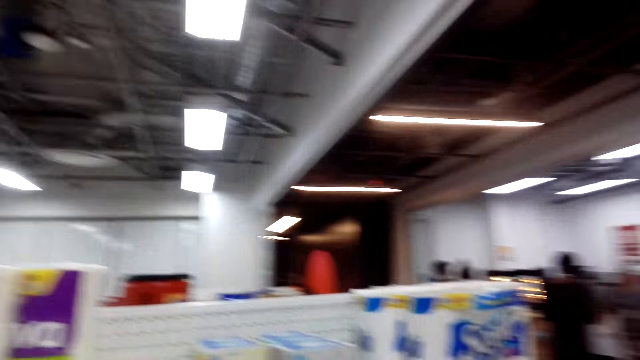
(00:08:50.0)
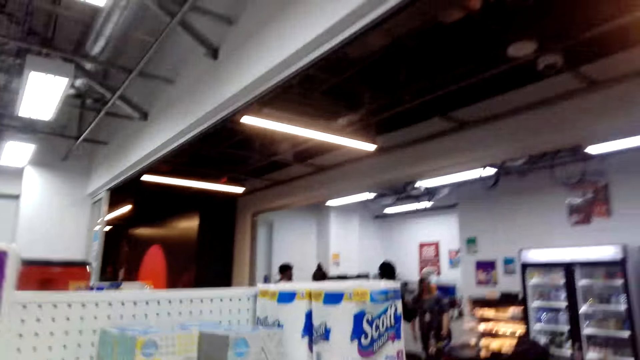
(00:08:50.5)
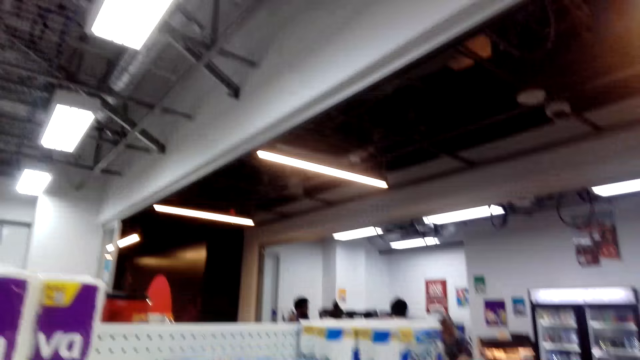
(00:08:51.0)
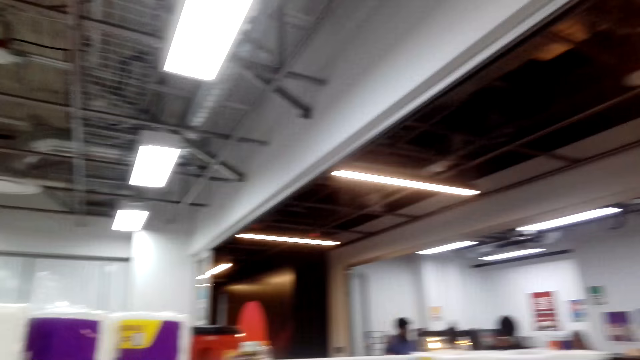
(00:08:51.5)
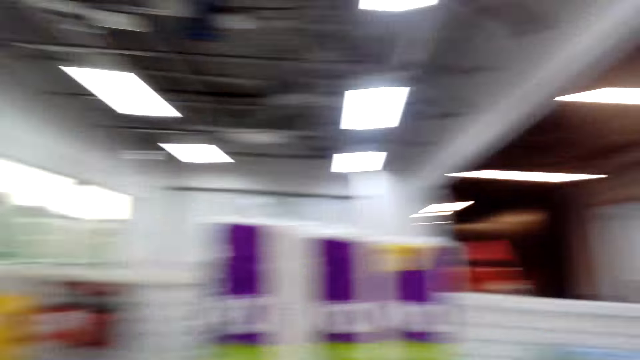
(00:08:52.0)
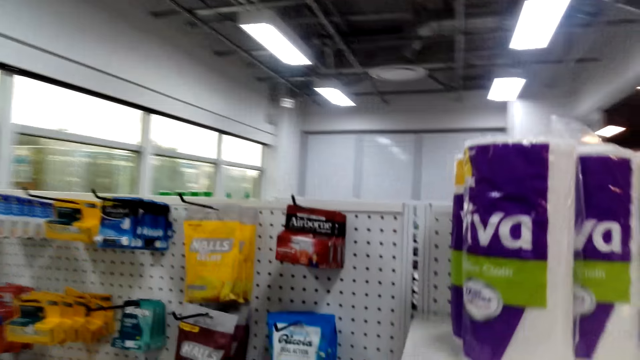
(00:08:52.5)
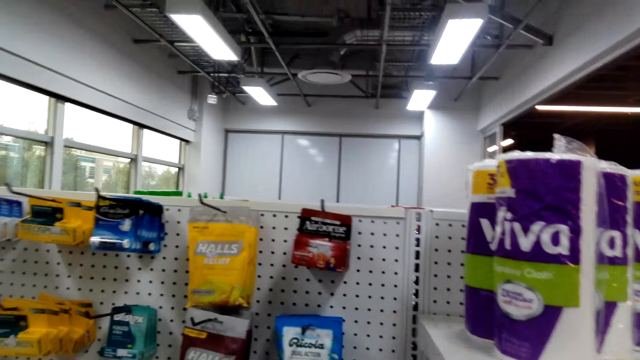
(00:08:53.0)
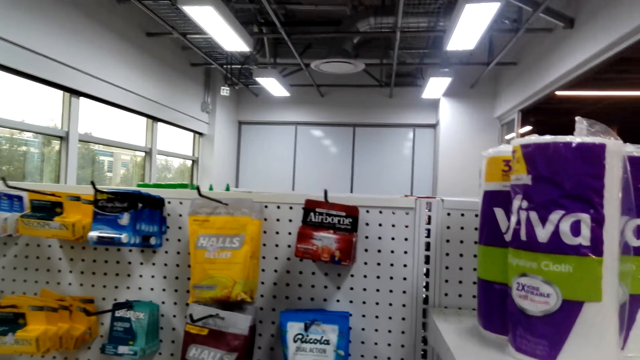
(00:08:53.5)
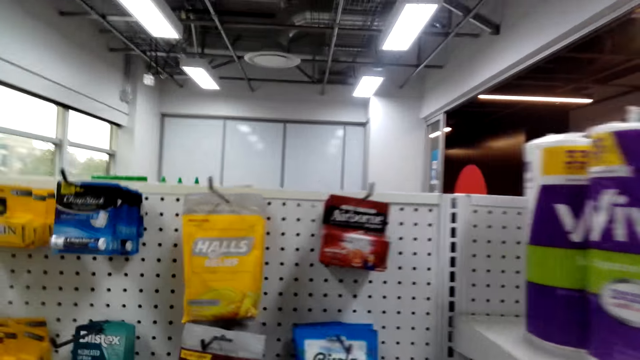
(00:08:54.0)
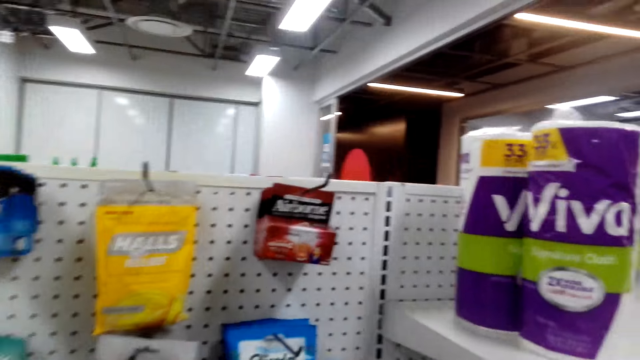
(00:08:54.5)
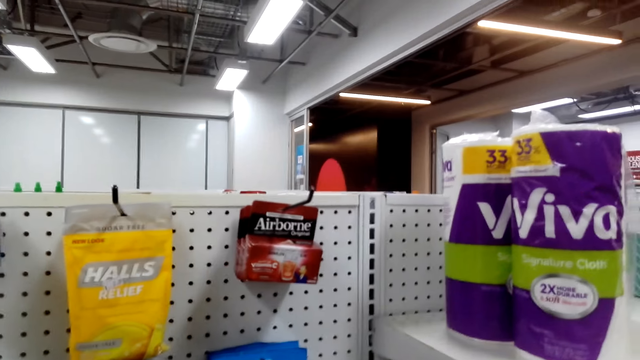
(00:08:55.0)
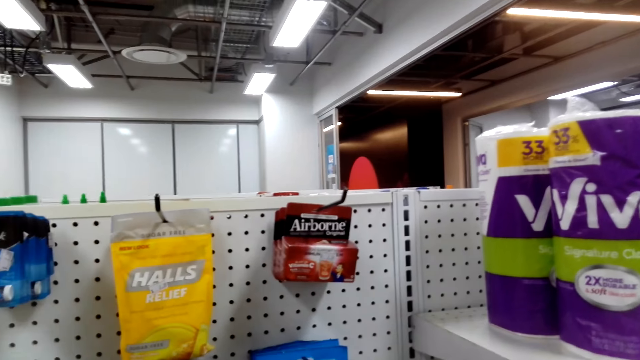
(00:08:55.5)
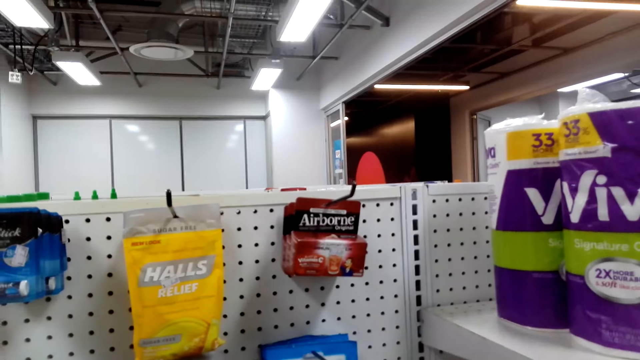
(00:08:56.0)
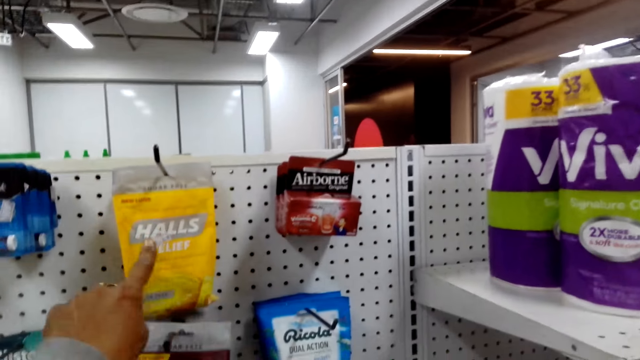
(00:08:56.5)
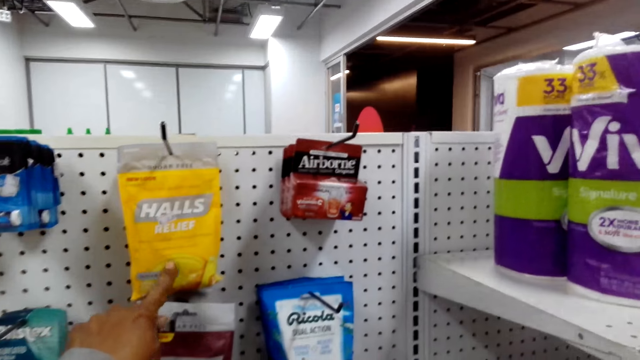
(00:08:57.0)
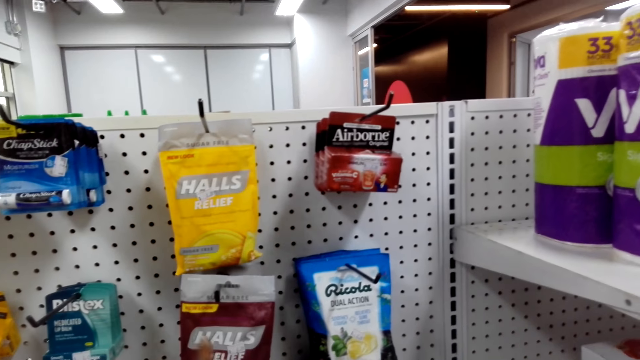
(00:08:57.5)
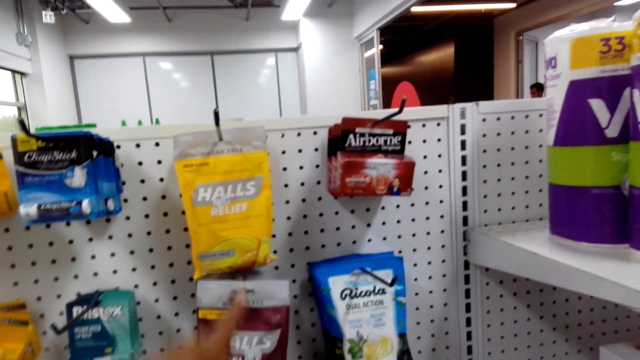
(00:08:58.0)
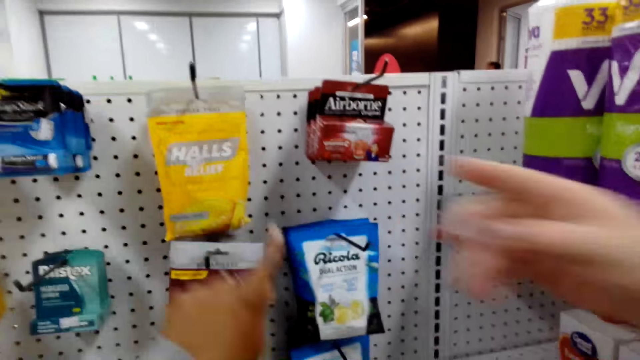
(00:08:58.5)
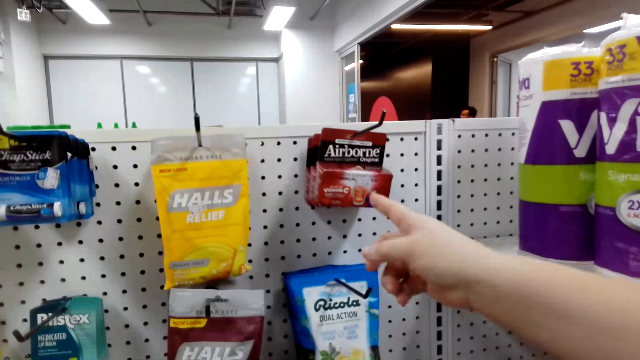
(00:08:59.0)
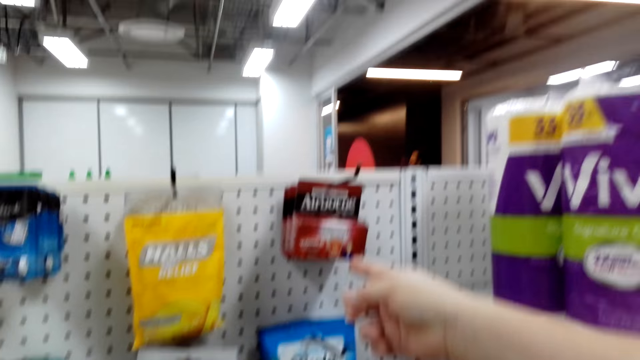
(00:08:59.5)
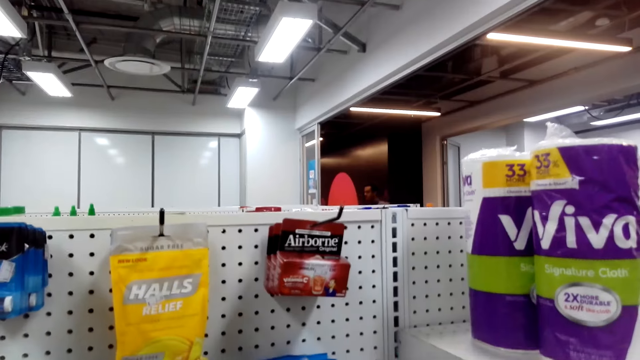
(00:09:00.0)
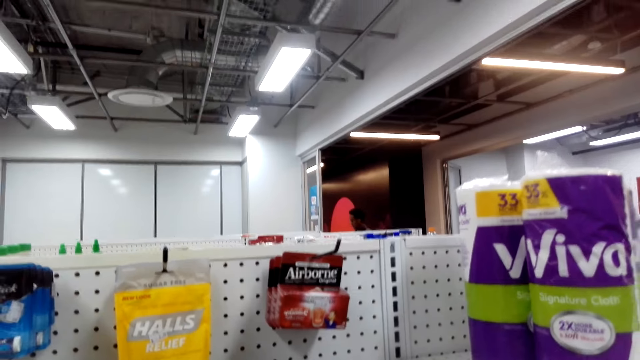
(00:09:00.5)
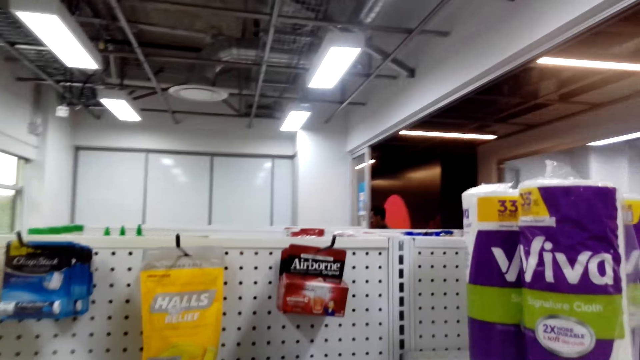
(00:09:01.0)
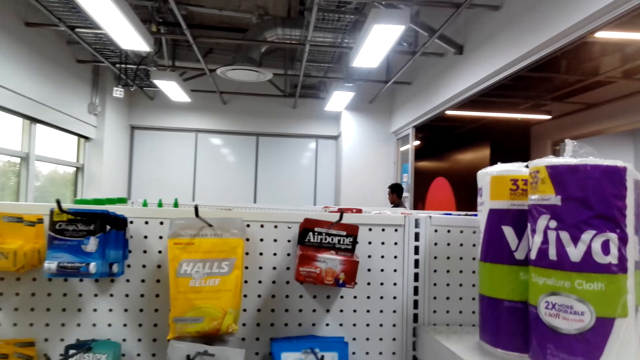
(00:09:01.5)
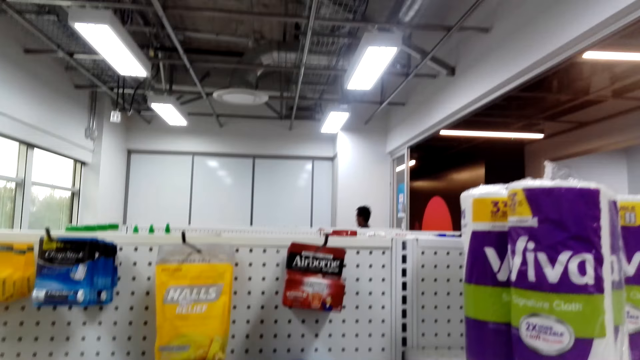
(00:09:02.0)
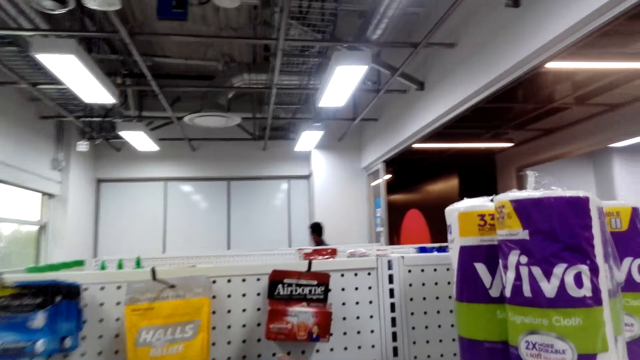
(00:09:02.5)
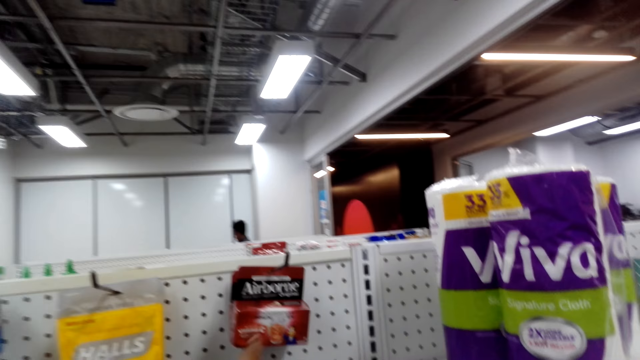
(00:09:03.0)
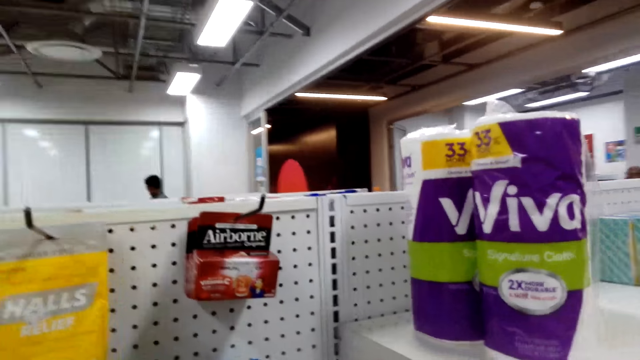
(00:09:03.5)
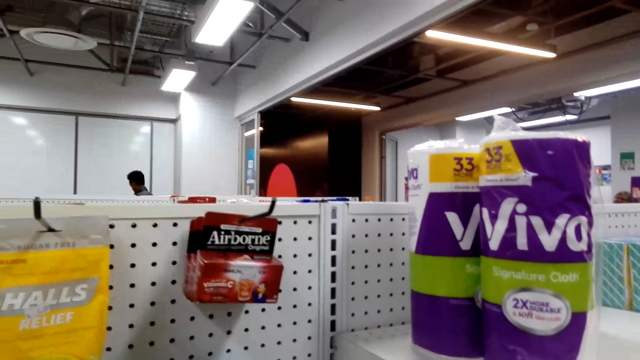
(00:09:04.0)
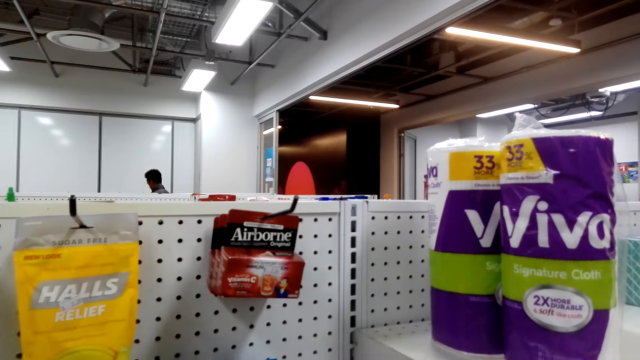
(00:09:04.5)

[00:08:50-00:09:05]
The camera wearer looks around. He points at a Halls relief paper and places his finger on the sachet. The lady points at an Airborne box. The camera wearer looks around. He converses with the lady.

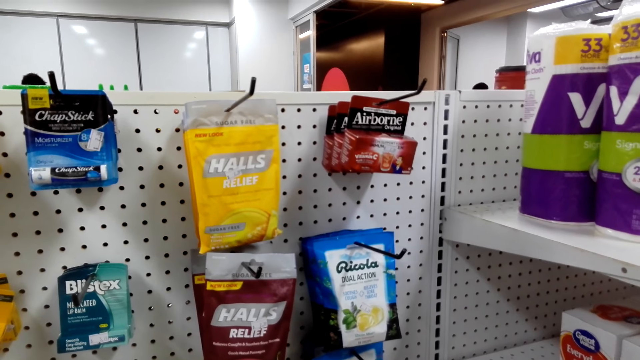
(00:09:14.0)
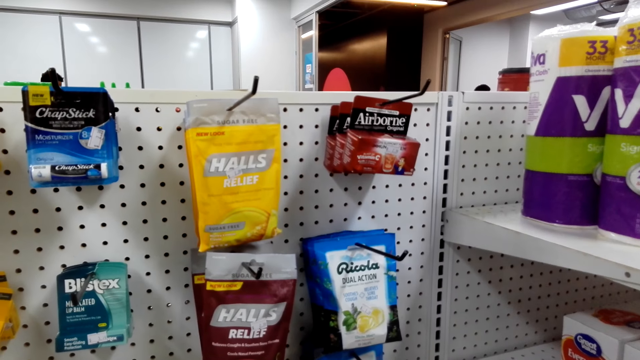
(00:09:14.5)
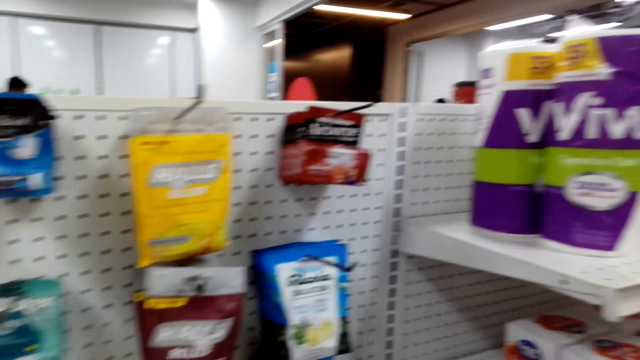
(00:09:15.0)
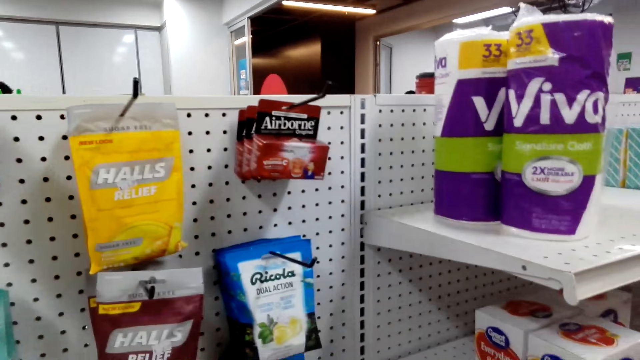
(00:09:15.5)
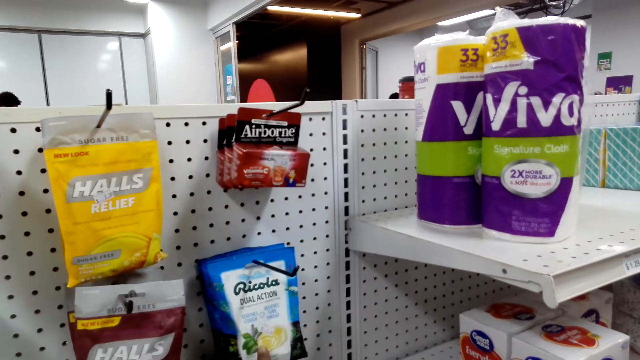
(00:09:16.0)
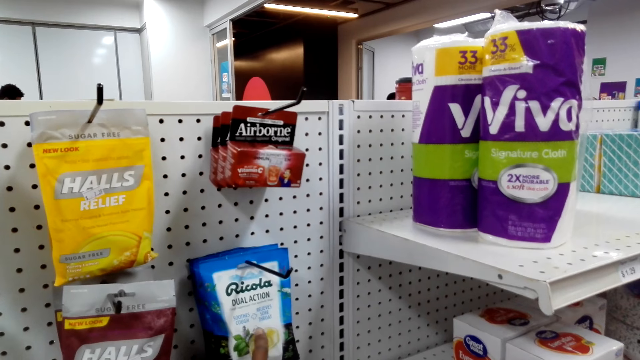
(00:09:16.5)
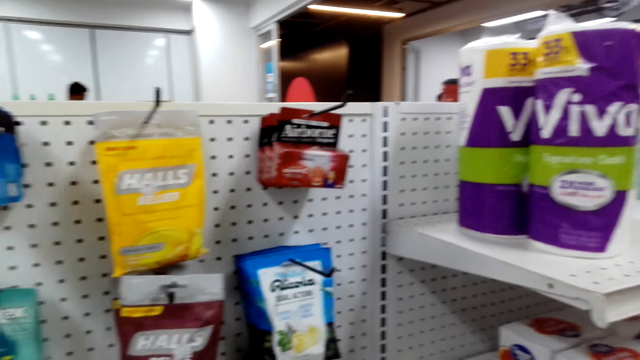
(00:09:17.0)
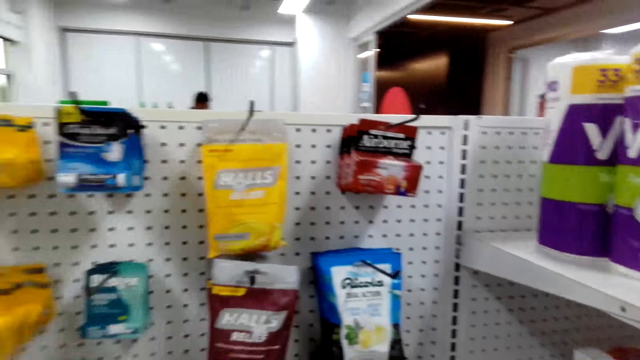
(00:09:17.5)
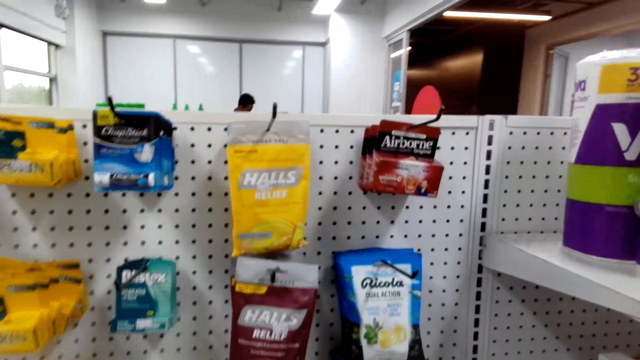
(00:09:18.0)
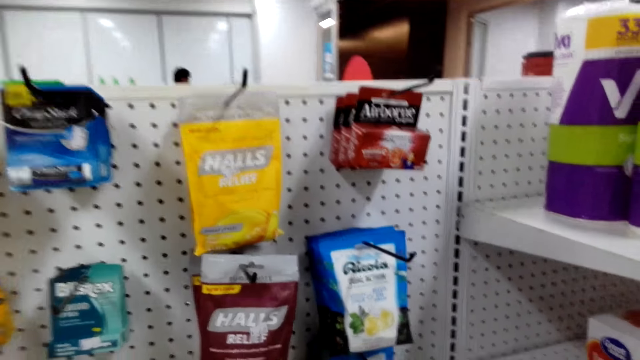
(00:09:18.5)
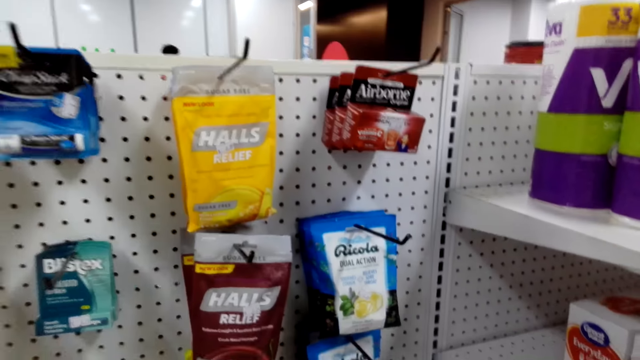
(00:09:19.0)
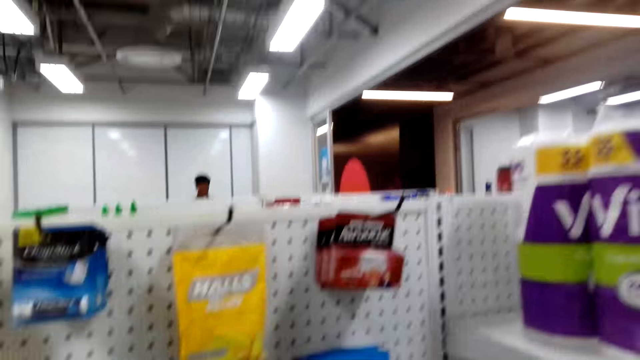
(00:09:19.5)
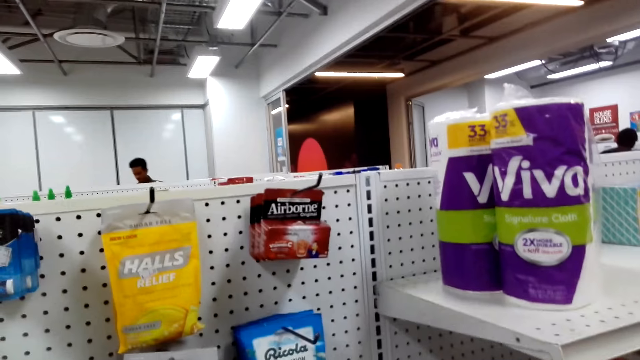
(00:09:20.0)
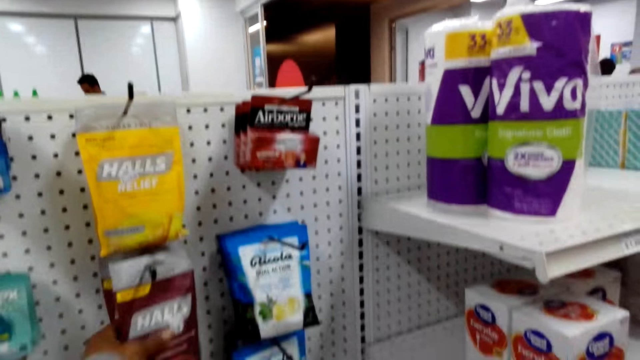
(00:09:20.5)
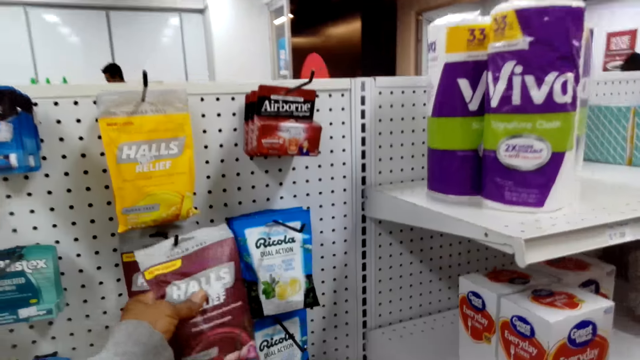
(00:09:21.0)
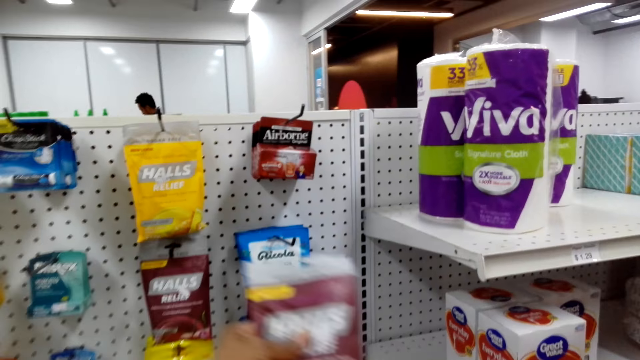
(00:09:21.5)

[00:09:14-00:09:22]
The camera wearer touches something. They look around. They pick something and lift it.
